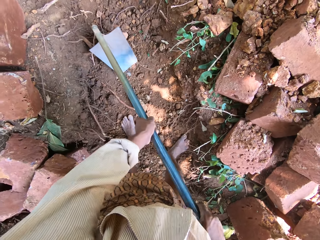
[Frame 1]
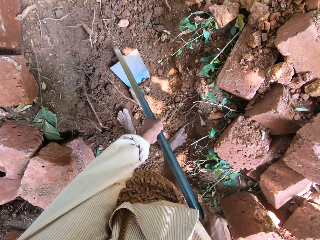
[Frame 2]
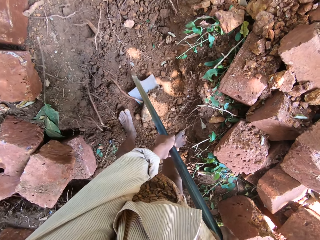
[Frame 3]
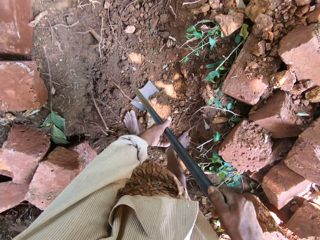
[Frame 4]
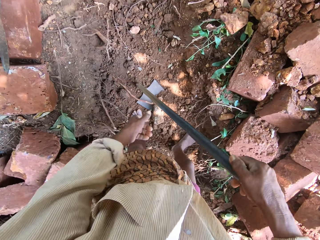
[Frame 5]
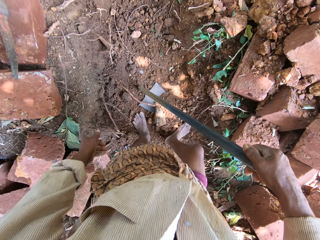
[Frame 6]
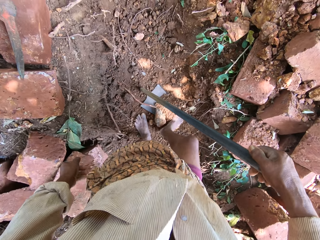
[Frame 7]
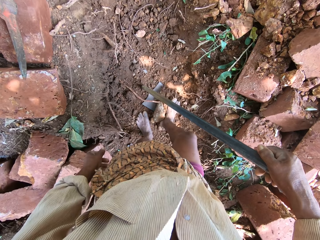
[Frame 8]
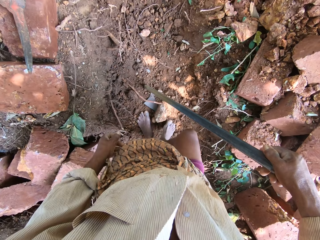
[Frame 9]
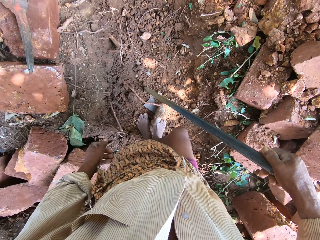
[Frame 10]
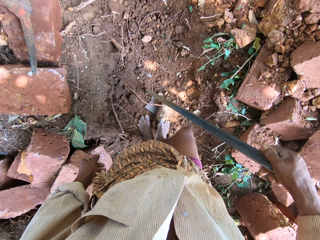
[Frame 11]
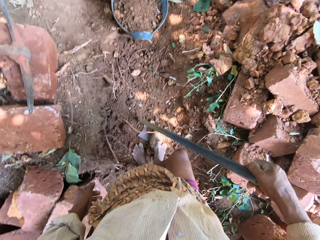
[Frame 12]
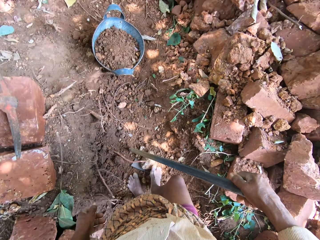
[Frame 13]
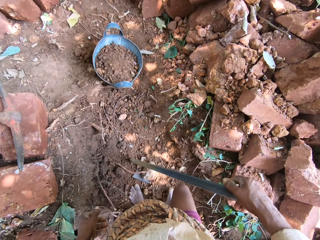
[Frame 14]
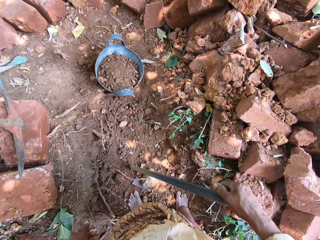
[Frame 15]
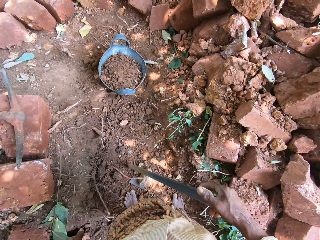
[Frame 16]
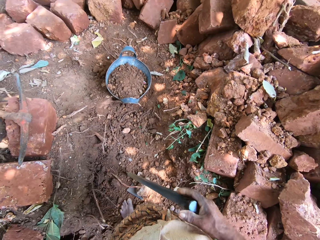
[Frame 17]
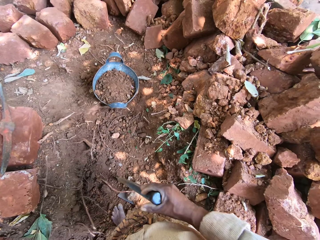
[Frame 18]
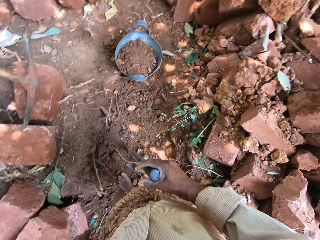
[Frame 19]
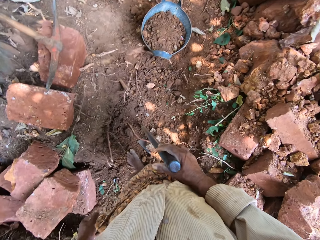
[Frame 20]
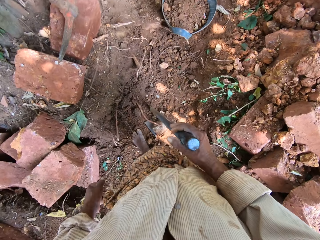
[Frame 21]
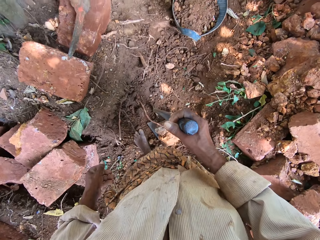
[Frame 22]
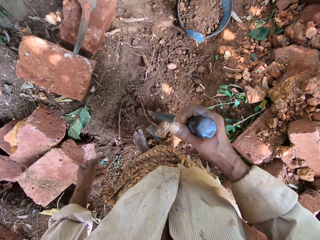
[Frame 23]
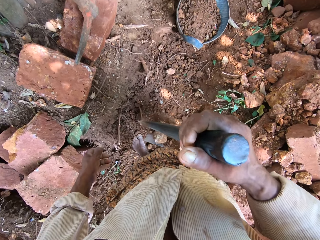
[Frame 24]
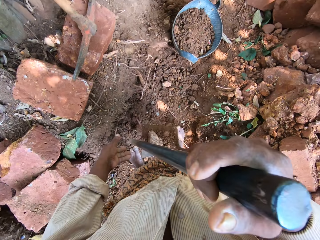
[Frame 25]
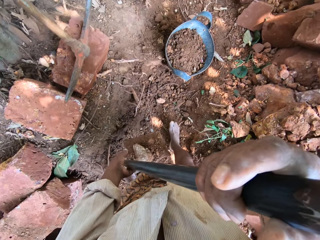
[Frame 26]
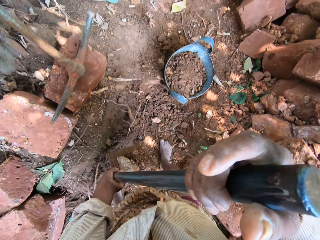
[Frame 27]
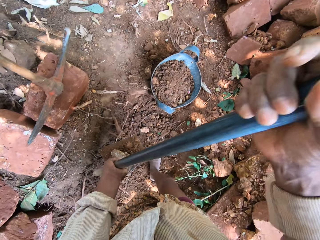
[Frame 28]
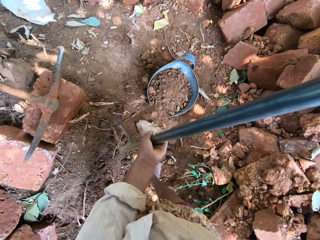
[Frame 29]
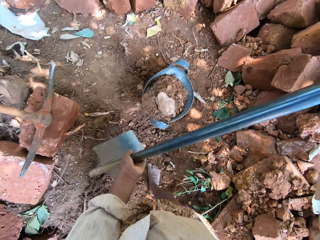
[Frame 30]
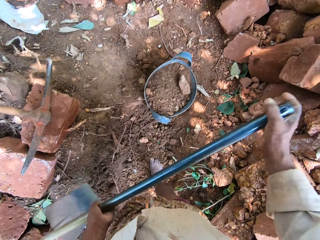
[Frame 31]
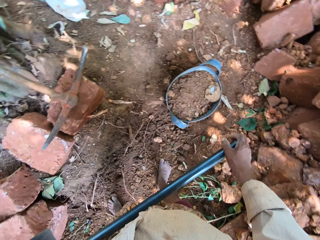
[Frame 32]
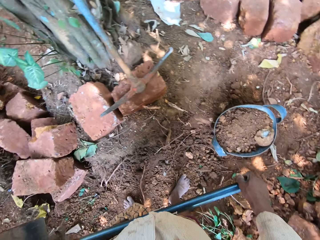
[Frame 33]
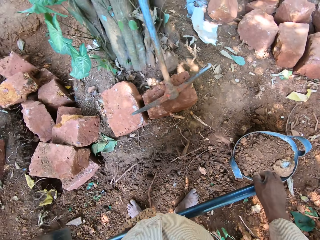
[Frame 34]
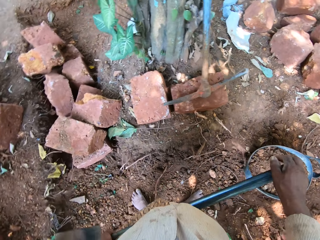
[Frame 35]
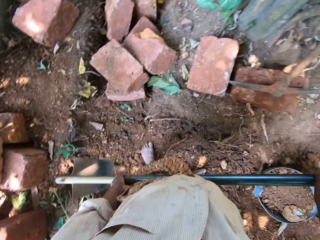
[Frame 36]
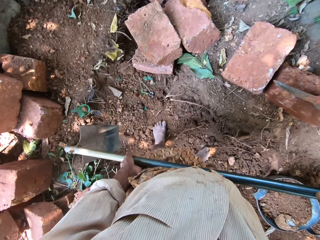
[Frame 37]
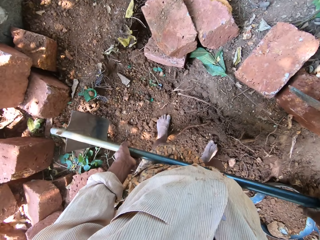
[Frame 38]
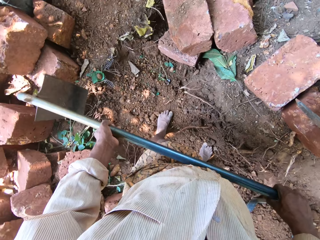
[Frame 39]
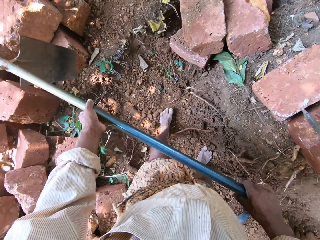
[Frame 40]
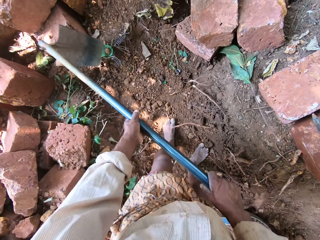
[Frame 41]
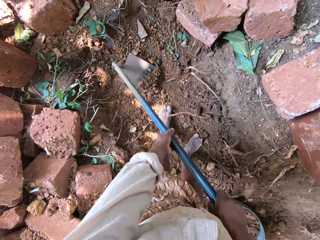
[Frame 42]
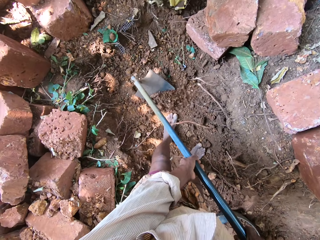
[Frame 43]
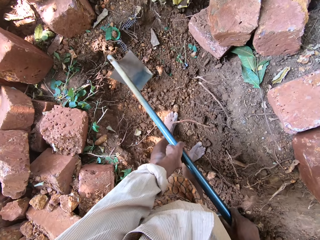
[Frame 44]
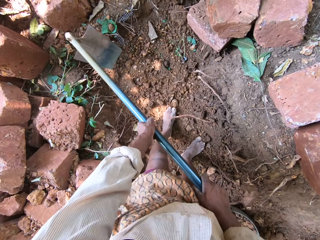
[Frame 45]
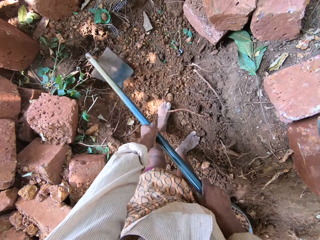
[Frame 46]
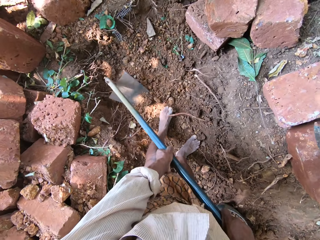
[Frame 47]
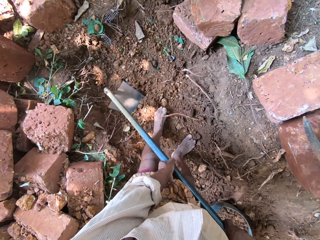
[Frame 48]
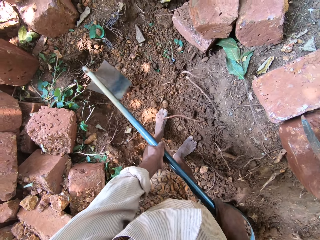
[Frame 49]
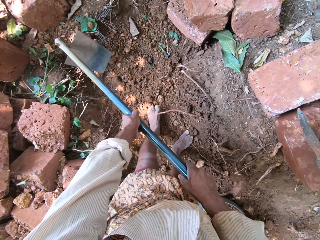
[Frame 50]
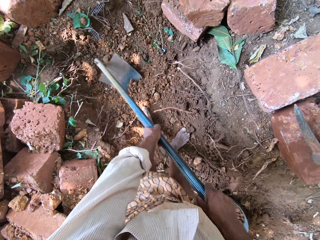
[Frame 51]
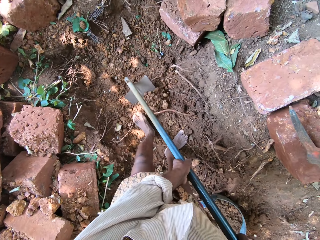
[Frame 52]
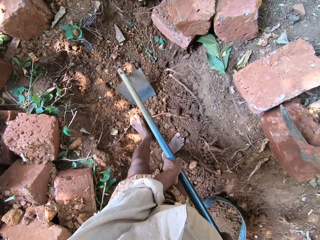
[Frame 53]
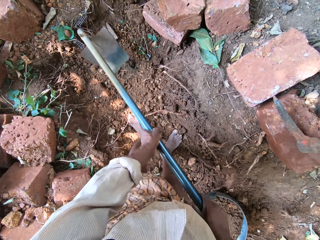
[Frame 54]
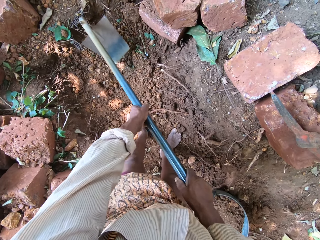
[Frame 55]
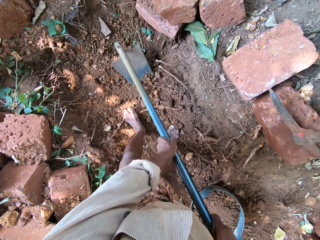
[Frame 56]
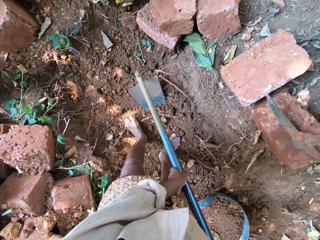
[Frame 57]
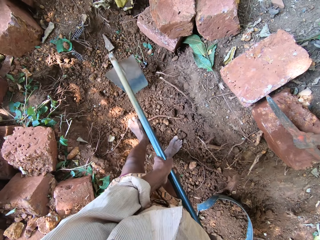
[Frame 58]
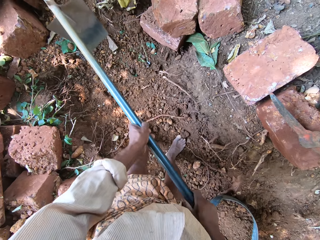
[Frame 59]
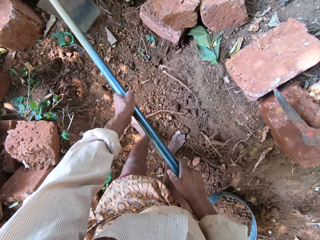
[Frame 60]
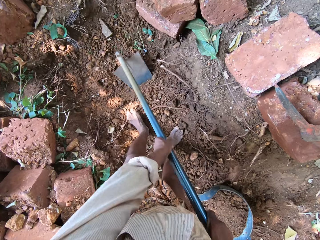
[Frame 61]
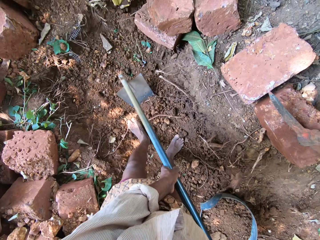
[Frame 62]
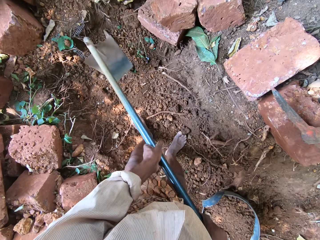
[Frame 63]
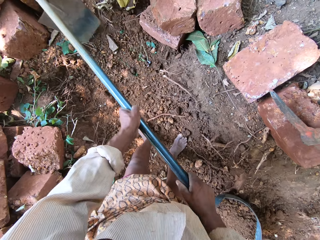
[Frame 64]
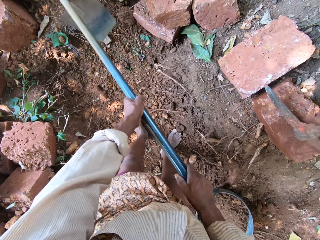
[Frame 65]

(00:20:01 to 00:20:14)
The camera wearer scoops sand with the hoe in both hands. He shoves sand on the hoe with his right foot. He looks around. He lifts up the hoe with soil with his right hand. He holds the hoe in both hands. He pours the sand into the headpan with the hoe in both hands. He looks around. He digs the ground with the hoe in both hands.

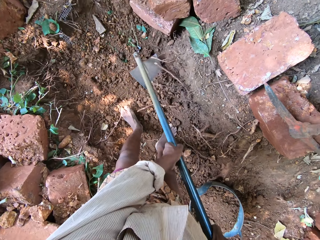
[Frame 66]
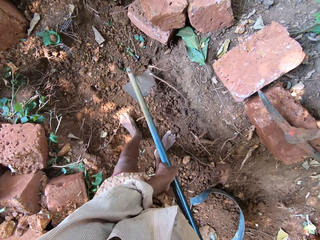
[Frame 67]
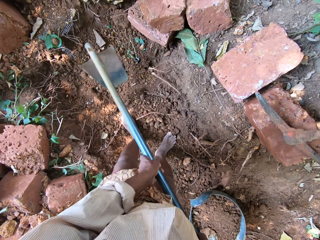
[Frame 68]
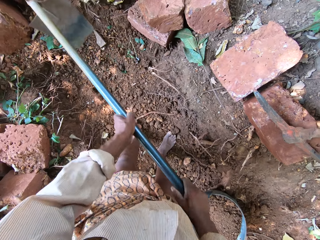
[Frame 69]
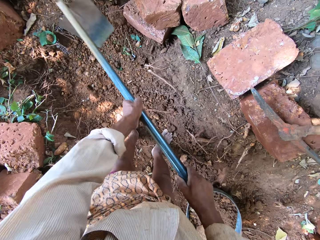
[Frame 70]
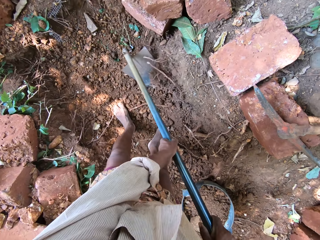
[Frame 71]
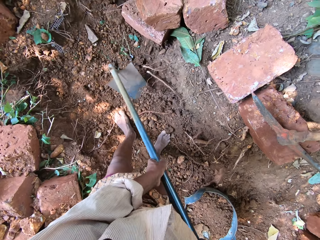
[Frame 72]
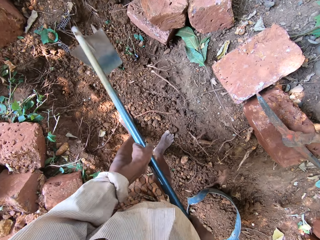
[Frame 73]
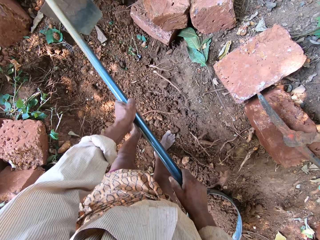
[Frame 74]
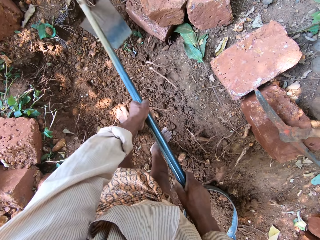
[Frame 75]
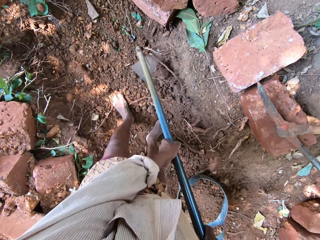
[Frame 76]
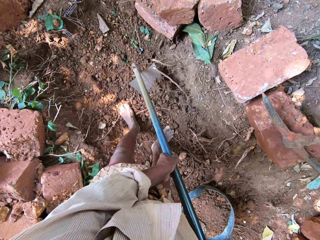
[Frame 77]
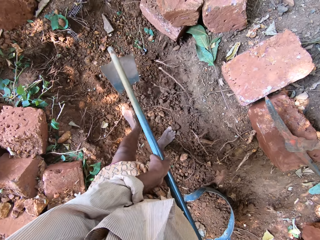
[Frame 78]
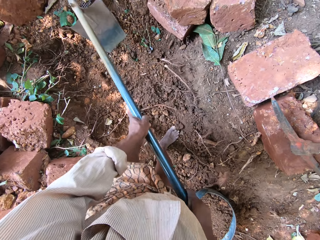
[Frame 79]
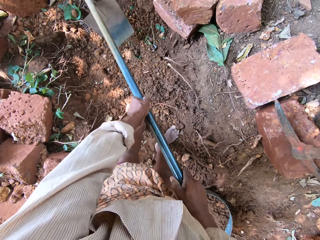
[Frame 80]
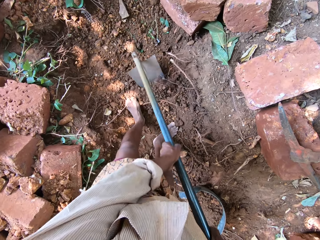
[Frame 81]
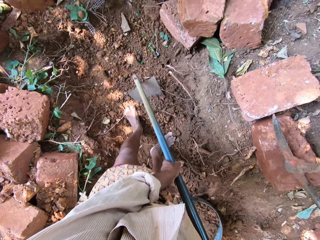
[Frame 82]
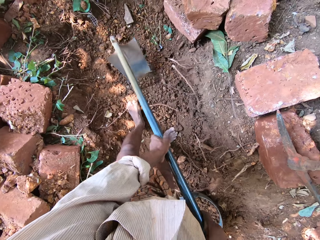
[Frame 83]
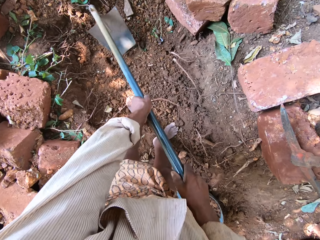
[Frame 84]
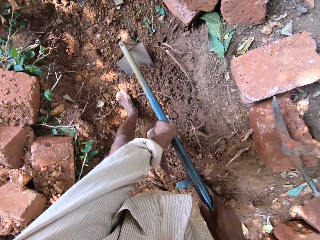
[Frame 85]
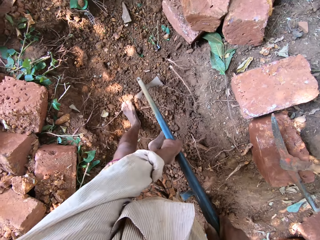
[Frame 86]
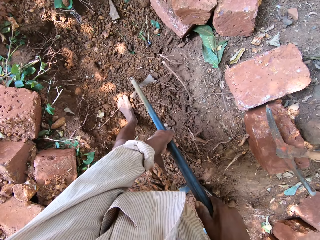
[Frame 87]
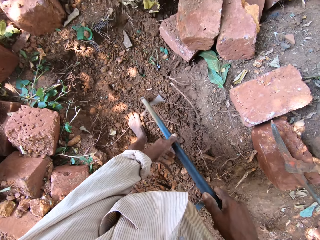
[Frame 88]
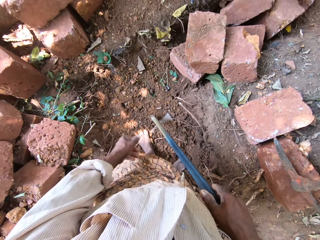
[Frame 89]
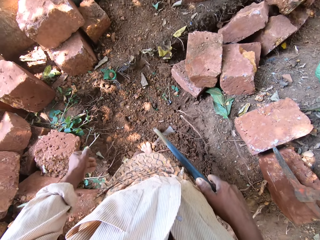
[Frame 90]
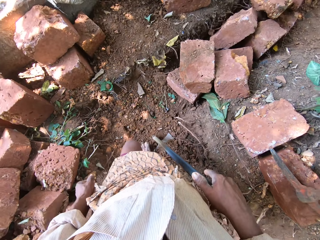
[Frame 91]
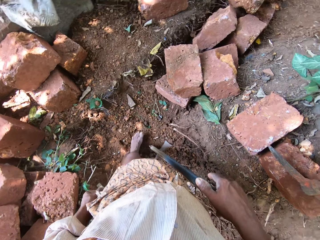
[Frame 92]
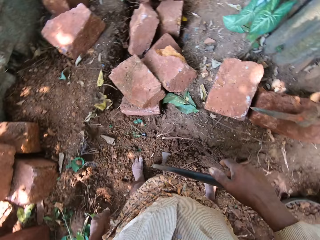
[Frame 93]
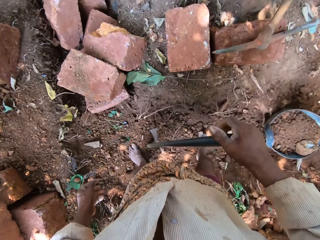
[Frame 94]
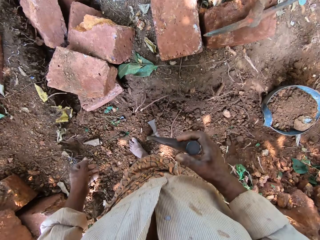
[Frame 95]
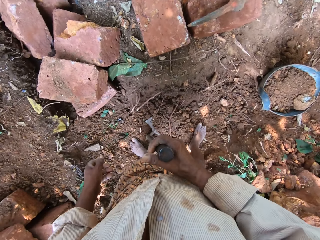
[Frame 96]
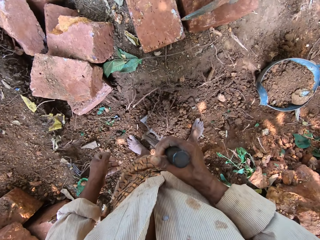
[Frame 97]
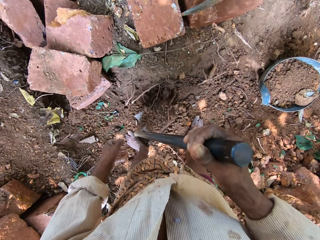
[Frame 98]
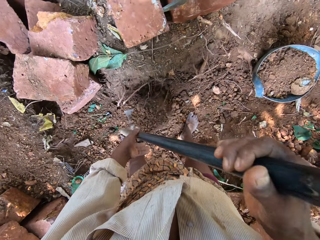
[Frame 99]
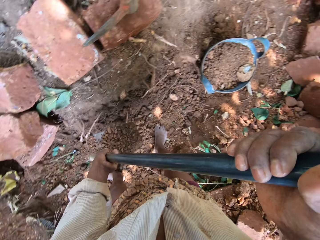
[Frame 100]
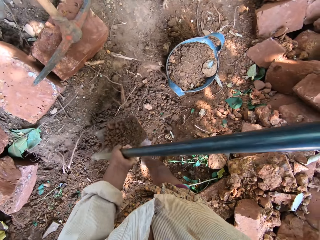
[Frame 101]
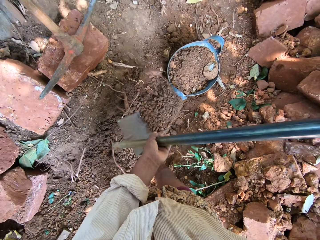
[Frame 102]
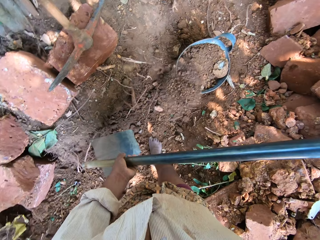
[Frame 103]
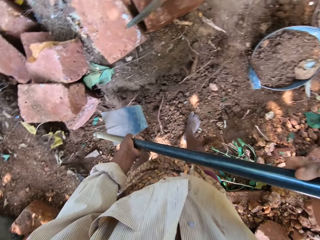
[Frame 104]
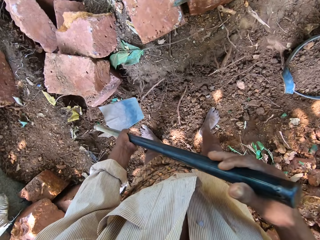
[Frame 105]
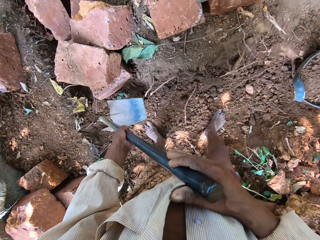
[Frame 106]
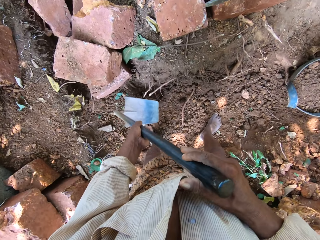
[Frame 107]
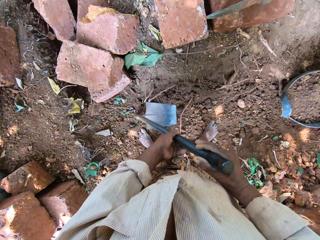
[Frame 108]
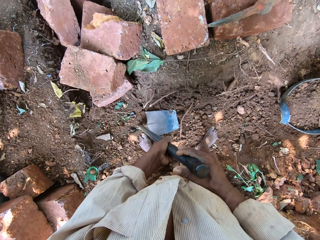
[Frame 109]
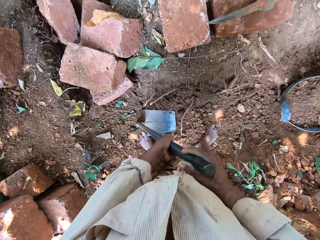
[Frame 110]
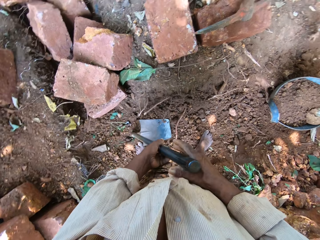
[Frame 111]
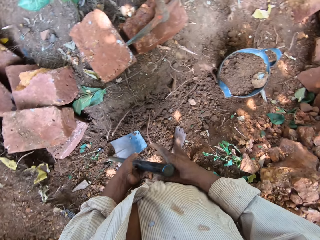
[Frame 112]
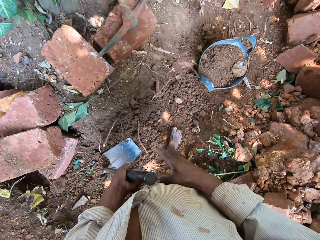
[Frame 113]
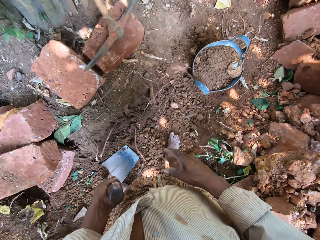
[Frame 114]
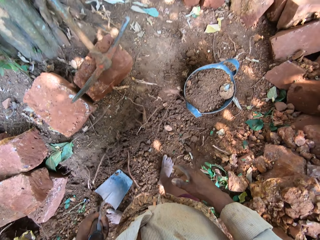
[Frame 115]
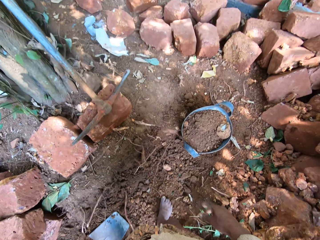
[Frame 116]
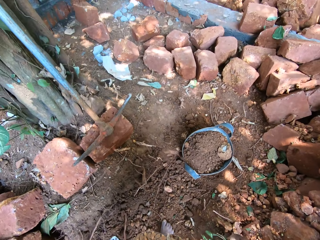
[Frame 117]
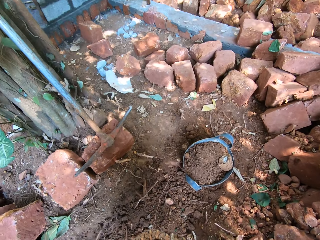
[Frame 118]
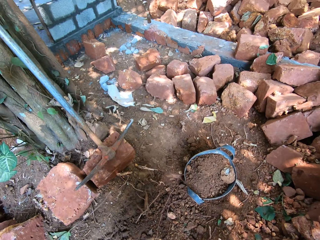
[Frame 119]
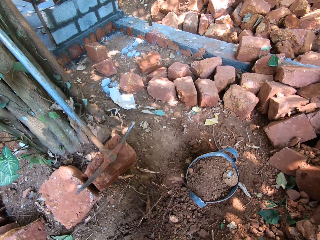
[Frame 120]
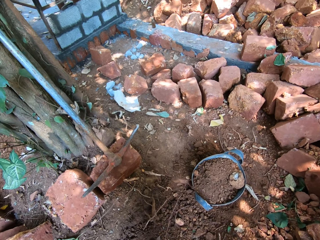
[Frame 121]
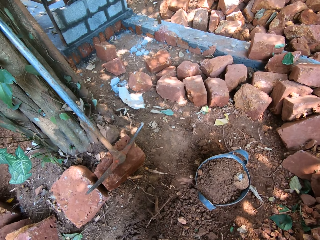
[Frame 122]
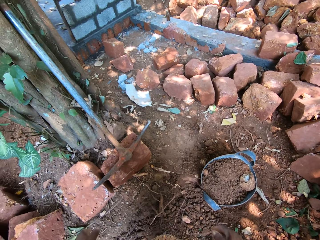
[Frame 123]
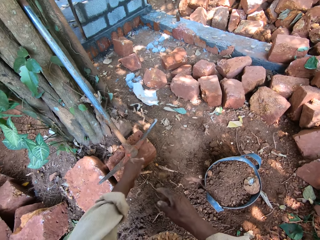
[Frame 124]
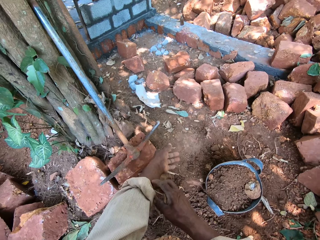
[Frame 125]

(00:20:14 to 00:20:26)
The camera wearer scoops sand with the hoe in both hands. He looks around, lifts up the hoe with his right hand, and holds the hoe in both hands. He picks soil with the hoe. He pours the sand into the headpan with the hoe in both hands. He stumps the hoe on the ground with both hands. He looks around.
